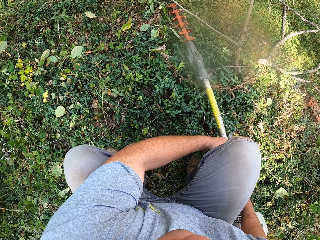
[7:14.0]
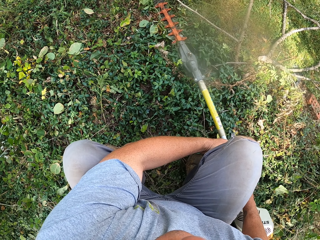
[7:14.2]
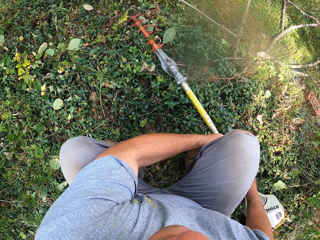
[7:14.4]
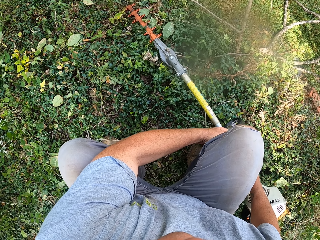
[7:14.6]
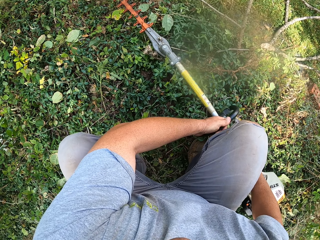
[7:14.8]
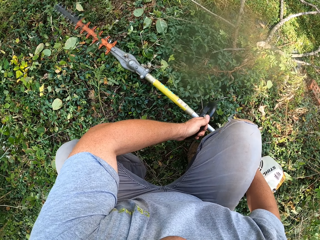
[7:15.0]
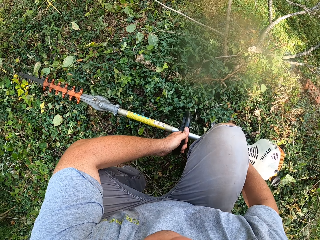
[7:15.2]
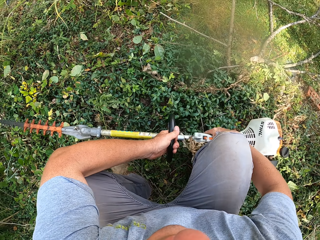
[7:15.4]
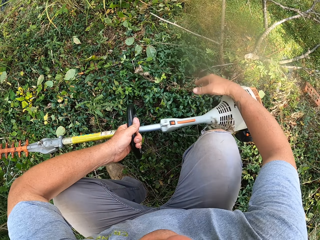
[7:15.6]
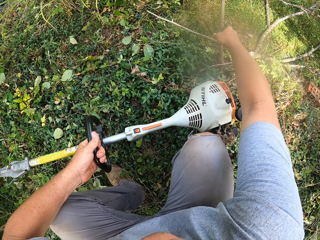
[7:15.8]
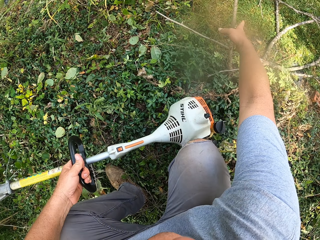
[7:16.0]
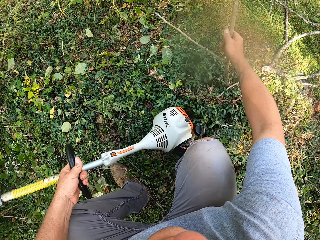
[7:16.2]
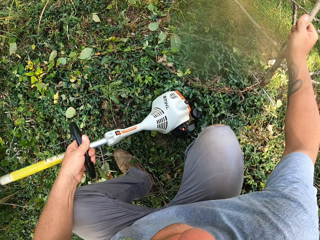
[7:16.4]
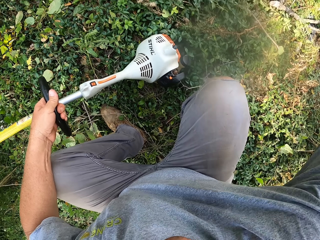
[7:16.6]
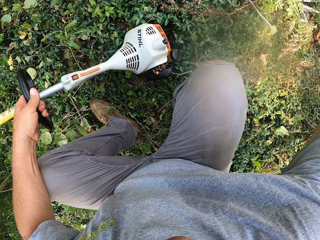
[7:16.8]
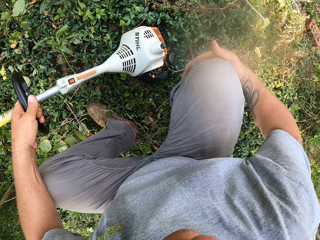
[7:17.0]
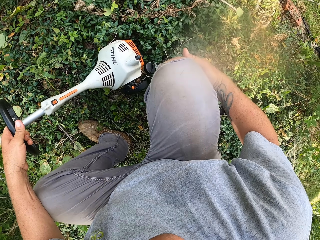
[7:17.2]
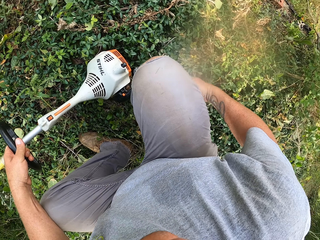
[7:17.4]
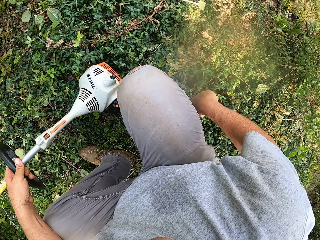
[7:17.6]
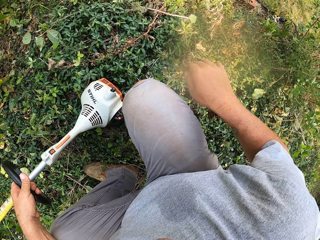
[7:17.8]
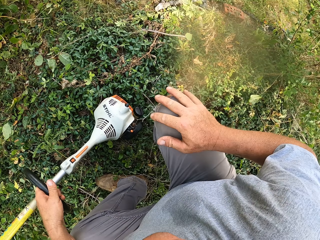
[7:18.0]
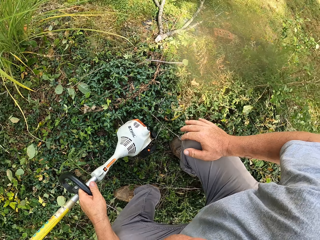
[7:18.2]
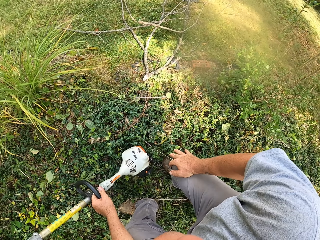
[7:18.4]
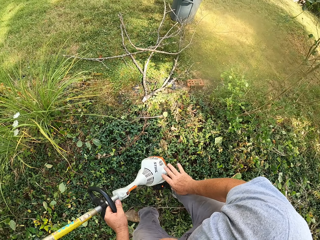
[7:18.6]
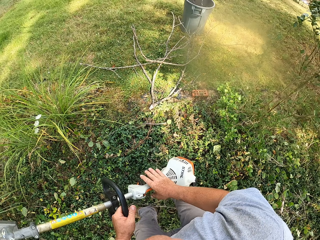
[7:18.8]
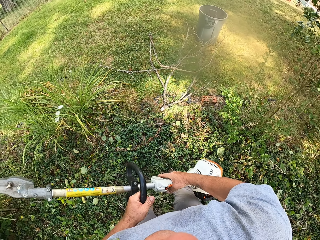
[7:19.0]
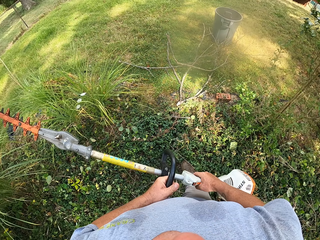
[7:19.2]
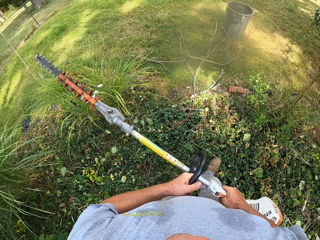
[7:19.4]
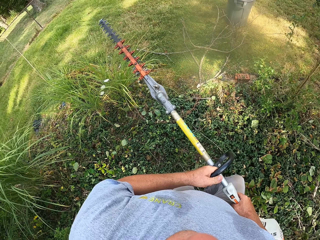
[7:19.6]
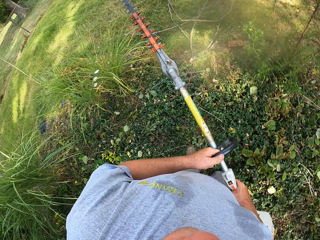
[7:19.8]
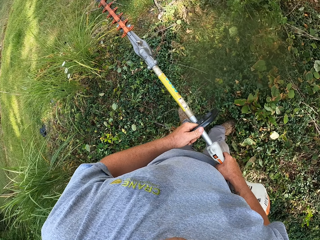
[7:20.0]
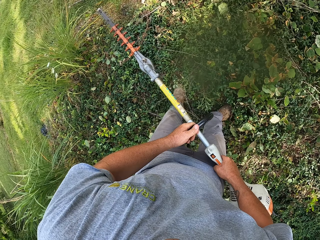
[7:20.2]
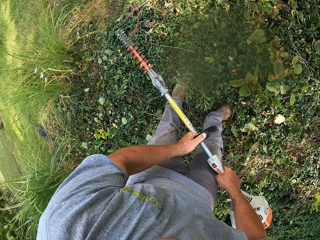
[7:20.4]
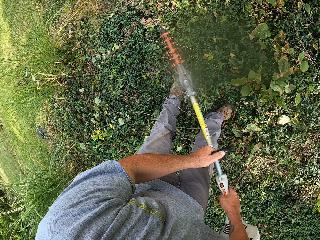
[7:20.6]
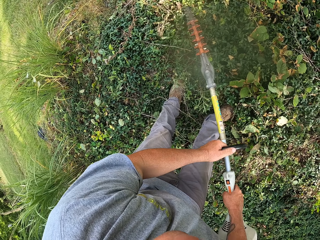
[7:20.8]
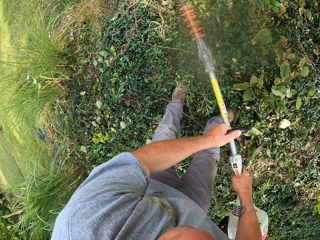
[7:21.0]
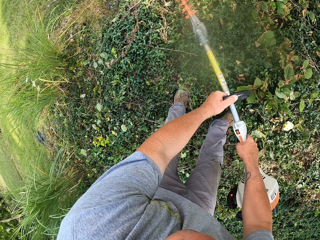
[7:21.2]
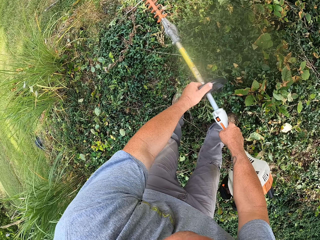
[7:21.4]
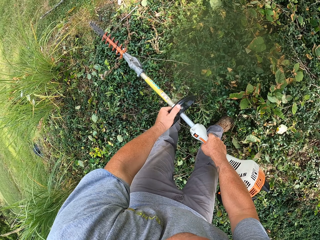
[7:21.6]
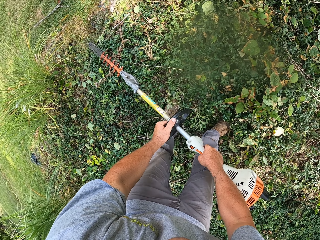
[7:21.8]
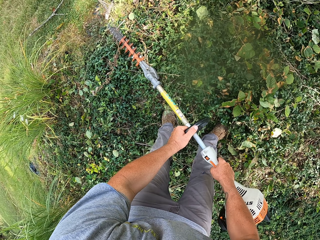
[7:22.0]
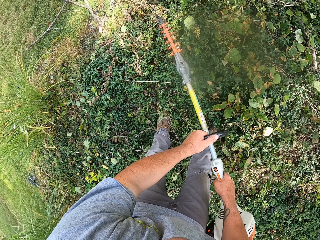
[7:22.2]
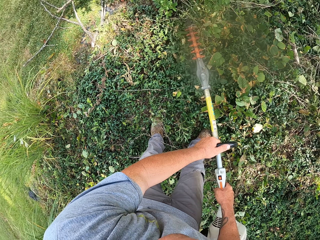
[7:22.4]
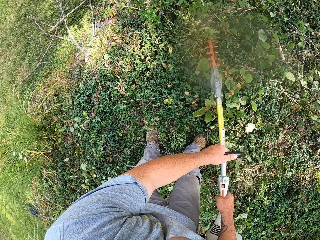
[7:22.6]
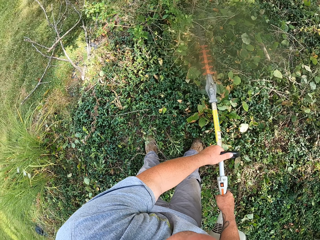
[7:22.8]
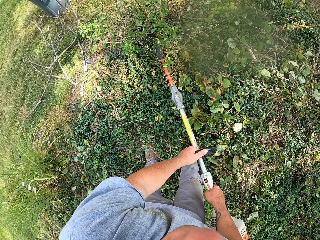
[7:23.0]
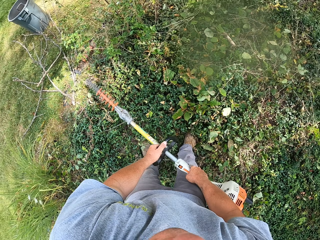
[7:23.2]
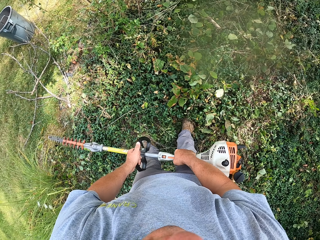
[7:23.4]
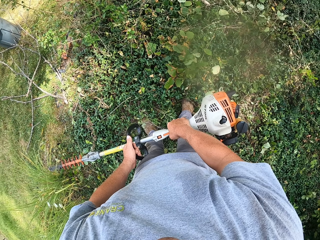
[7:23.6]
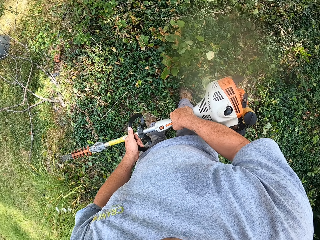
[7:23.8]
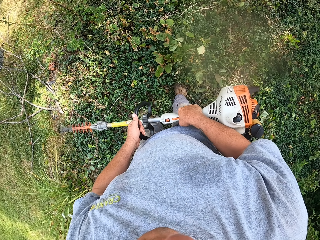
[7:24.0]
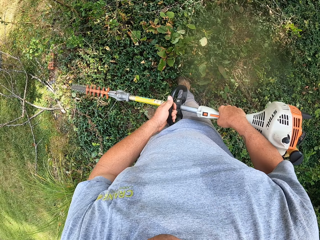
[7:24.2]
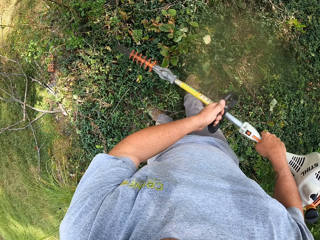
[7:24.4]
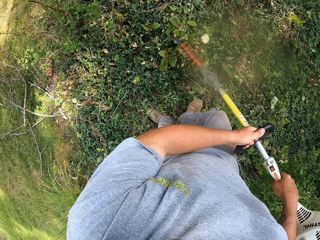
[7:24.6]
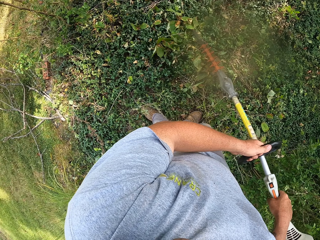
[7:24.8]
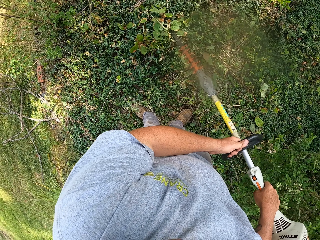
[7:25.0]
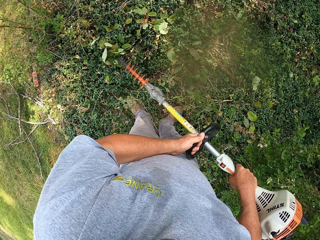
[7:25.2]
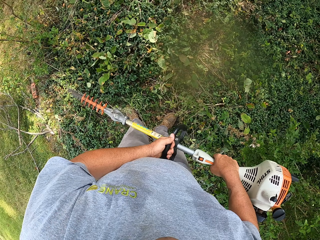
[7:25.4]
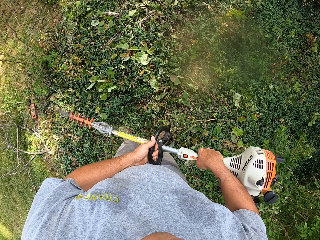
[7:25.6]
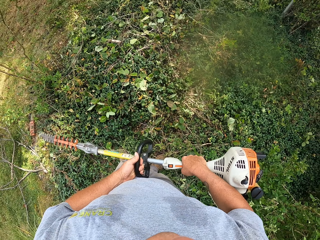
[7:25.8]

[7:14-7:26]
The camera wearer picks up the branch. They throw the branch down. They look around the compound. They trim the tree.

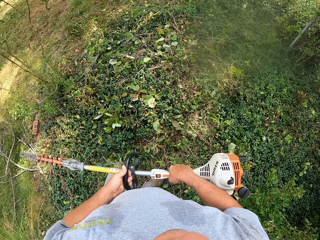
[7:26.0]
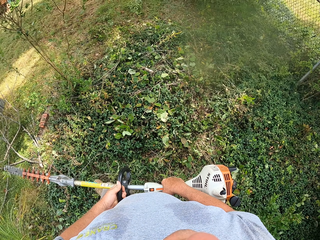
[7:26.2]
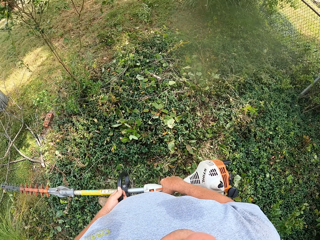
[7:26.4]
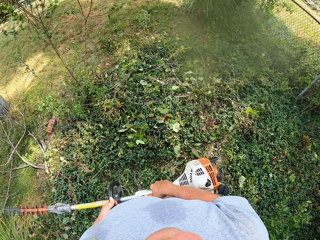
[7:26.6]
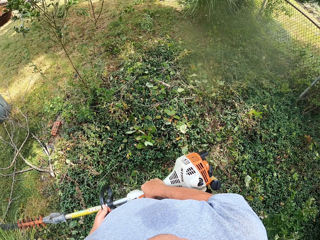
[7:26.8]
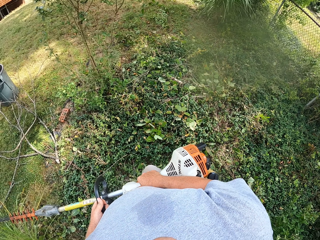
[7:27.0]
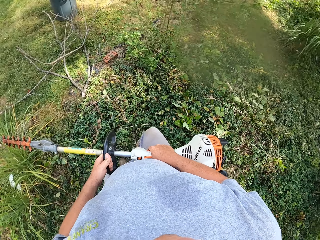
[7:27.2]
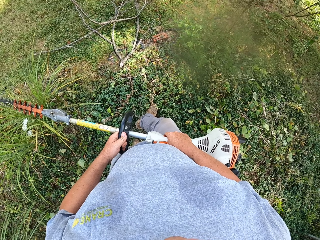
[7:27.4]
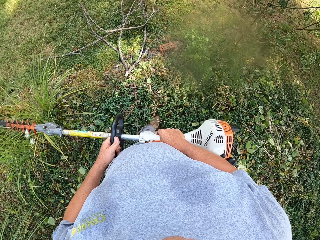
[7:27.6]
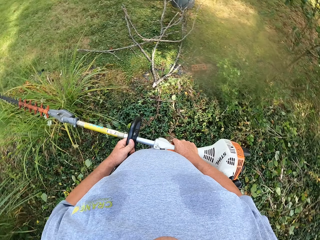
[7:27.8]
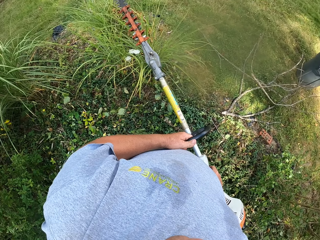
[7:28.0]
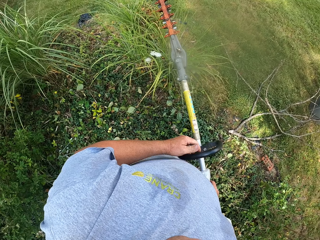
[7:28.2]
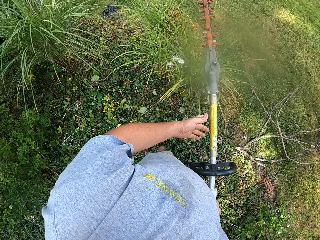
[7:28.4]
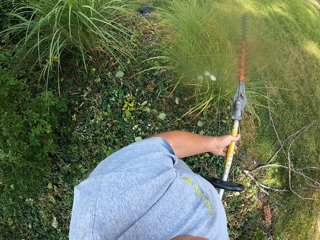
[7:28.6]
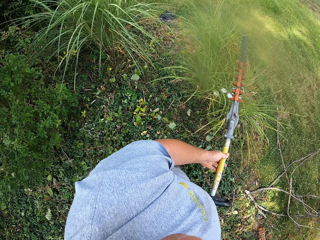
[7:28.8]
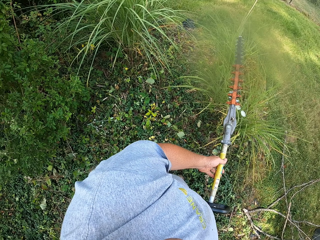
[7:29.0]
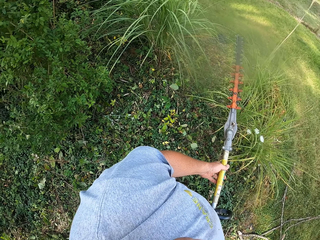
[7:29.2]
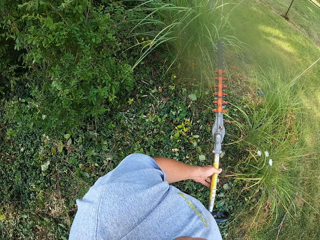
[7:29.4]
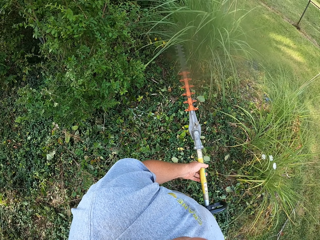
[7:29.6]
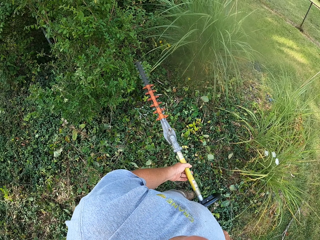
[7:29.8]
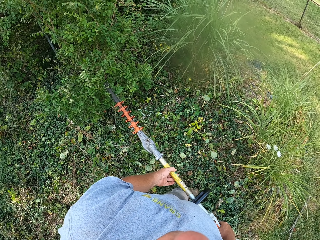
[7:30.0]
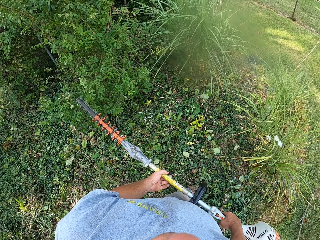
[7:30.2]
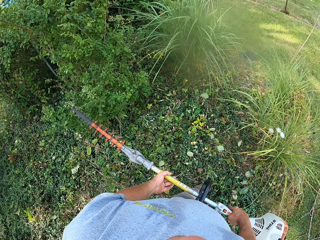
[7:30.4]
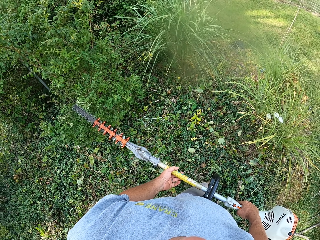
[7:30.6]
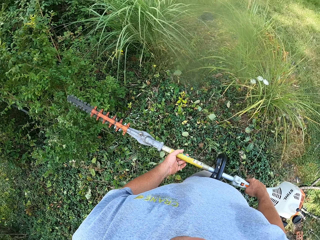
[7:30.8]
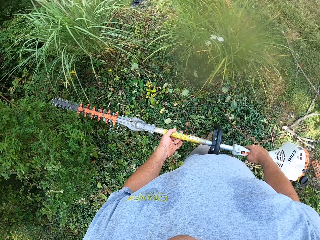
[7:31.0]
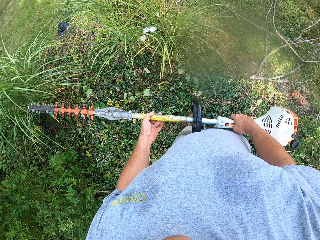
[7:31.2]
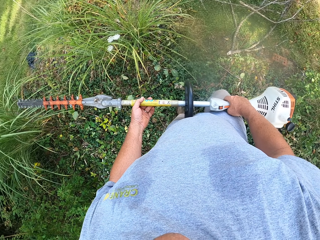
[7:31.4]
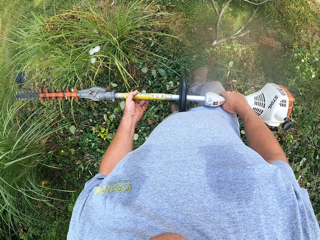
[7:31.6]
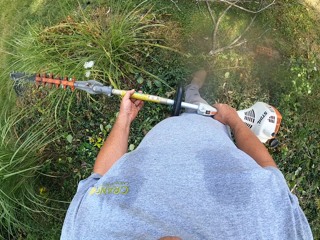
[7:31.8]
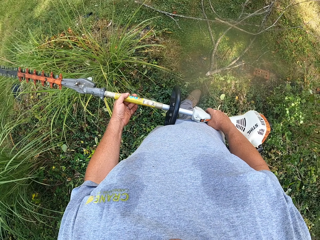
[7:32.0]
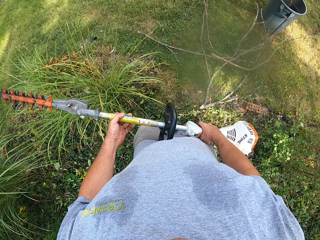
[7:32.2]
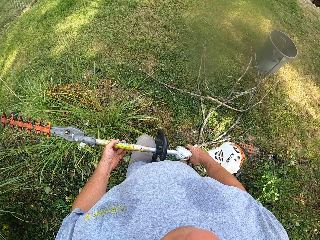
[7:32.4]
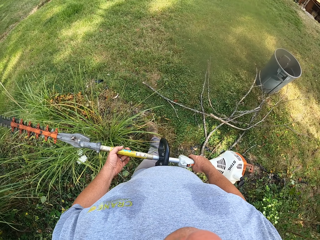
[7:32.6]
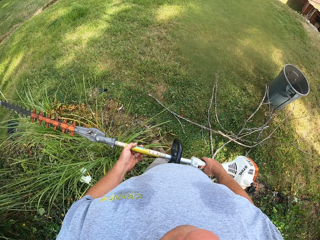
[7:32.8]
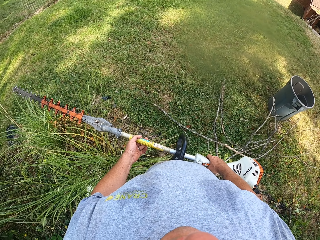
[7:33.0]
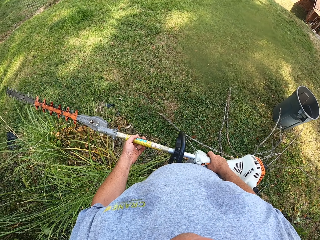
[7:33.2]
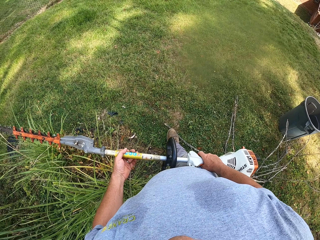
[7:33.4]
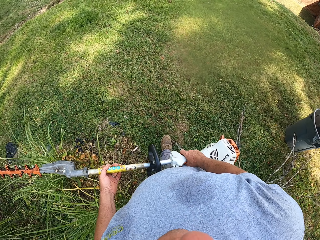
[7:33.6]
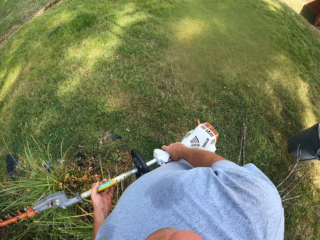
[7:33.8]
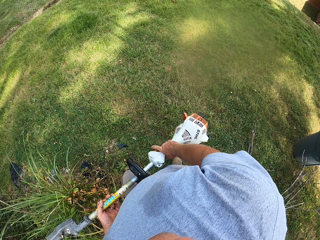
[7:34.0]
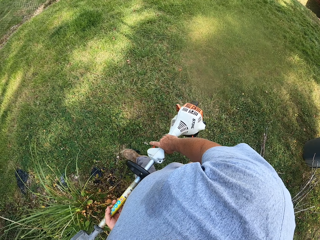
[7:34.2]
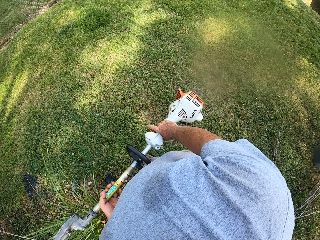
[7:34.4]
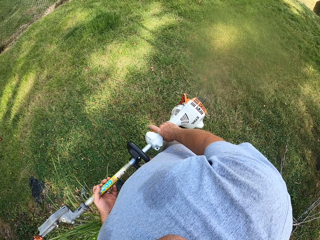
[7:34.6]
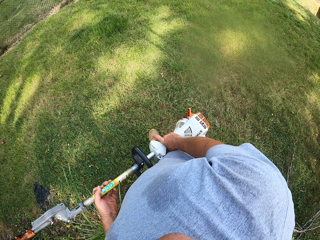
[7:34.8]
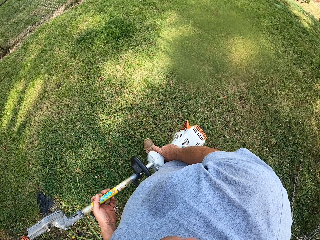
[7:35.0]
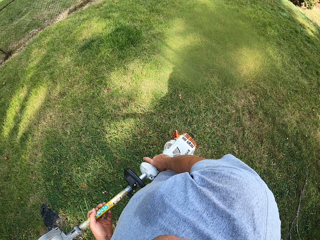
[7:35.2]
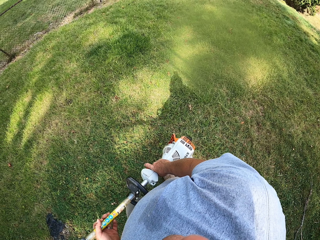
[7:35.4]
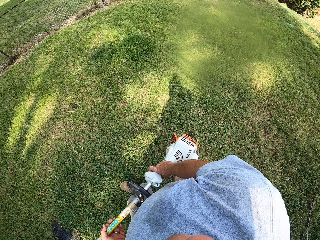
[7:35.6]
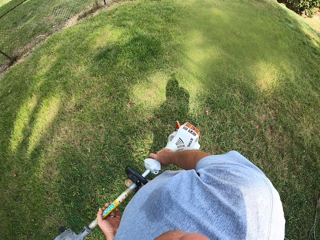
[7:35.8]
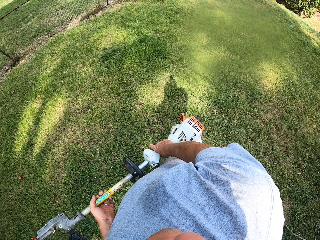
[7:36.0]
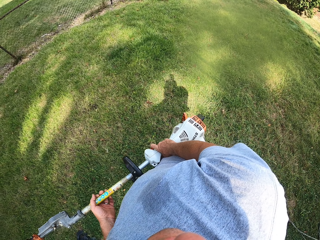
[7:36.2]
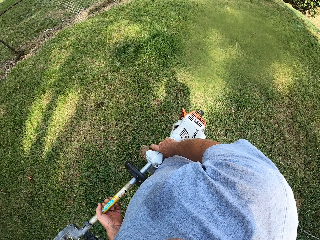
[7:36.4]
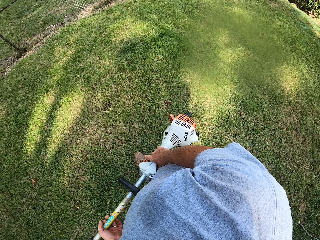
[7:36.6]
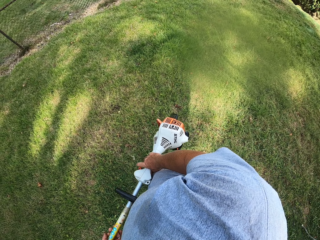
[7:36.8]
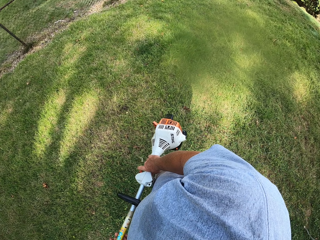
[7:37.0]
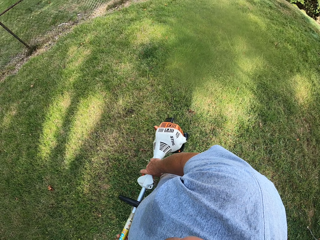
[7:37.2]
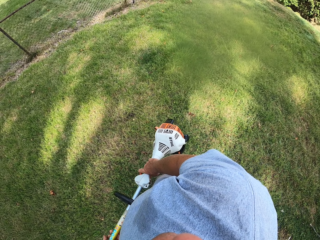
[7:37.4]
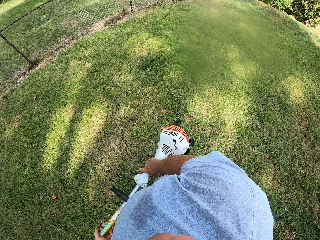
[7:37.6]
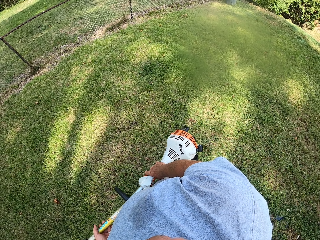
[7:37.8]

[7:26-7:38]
The camera wearer walks around. They look around the compound. They trim the plant. They walk around the compound.
